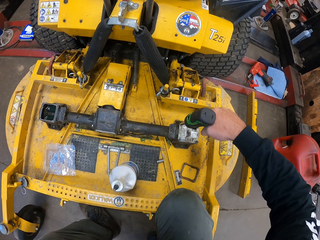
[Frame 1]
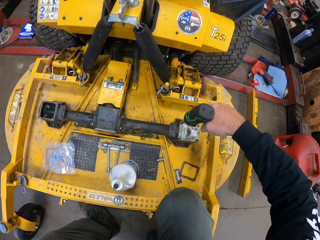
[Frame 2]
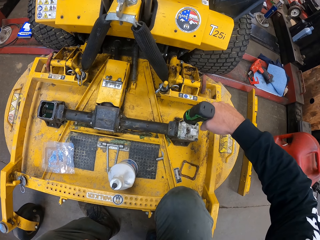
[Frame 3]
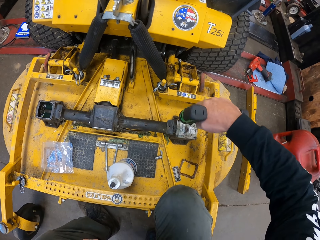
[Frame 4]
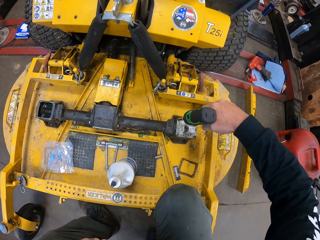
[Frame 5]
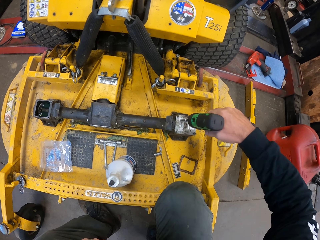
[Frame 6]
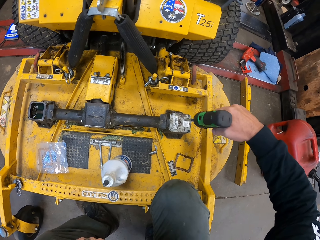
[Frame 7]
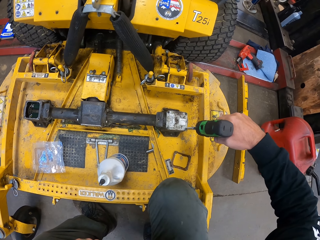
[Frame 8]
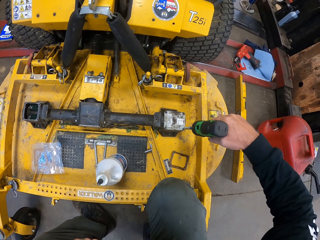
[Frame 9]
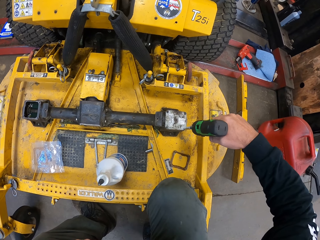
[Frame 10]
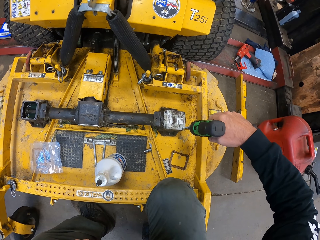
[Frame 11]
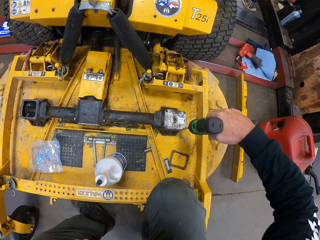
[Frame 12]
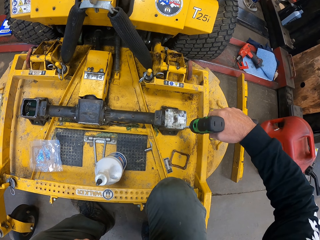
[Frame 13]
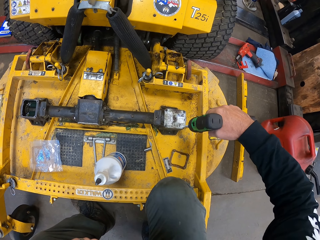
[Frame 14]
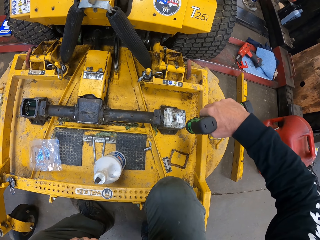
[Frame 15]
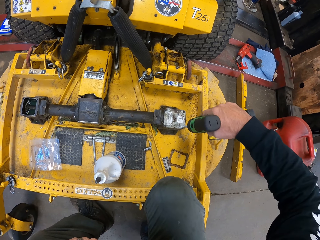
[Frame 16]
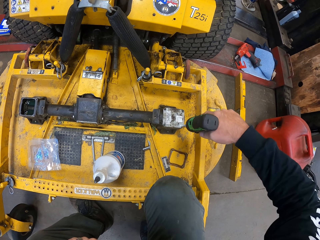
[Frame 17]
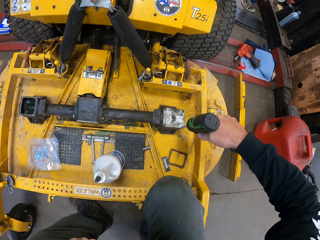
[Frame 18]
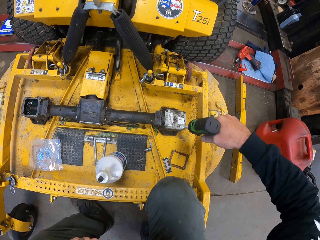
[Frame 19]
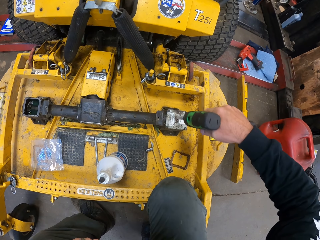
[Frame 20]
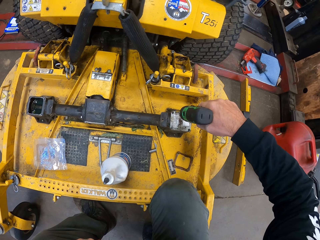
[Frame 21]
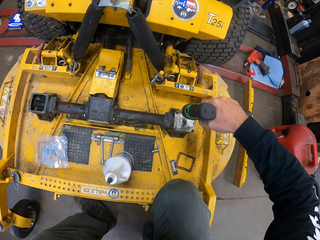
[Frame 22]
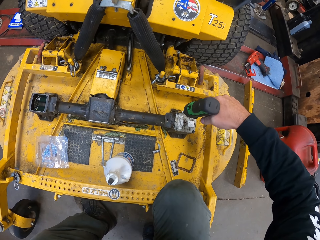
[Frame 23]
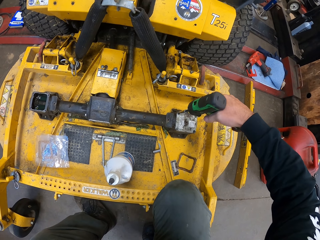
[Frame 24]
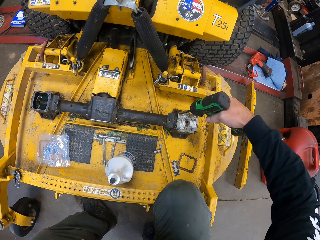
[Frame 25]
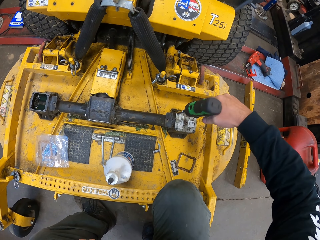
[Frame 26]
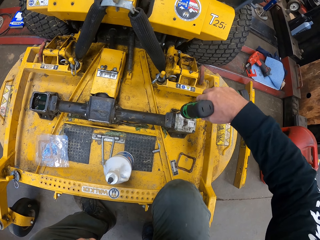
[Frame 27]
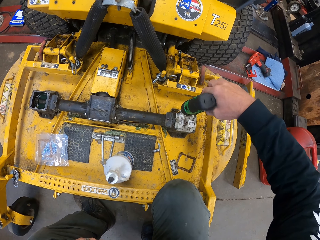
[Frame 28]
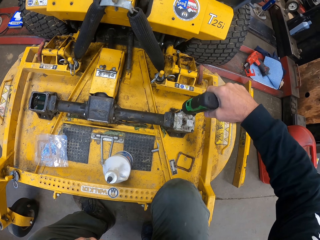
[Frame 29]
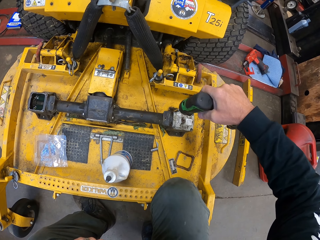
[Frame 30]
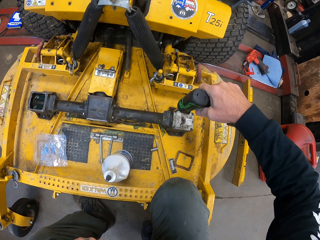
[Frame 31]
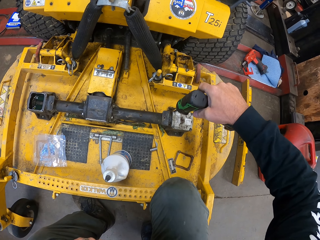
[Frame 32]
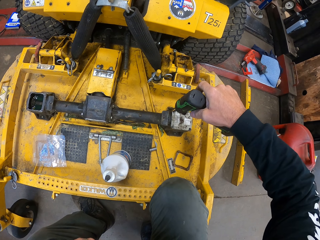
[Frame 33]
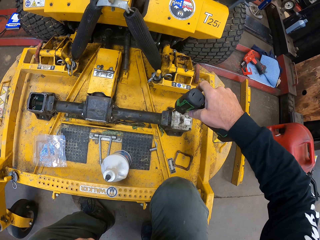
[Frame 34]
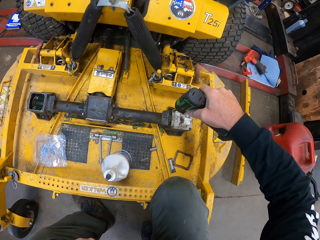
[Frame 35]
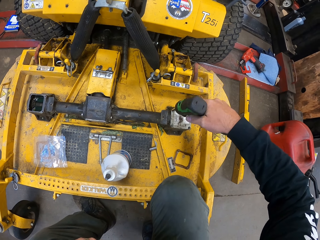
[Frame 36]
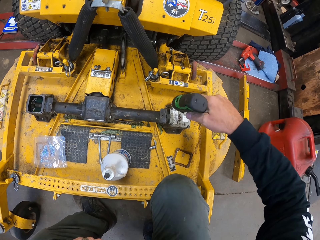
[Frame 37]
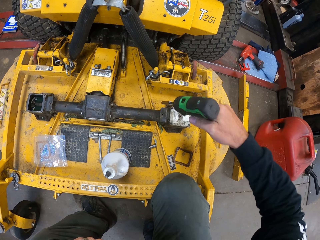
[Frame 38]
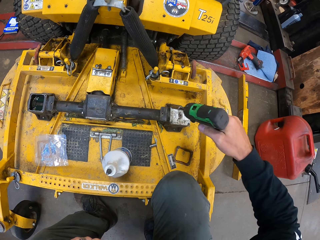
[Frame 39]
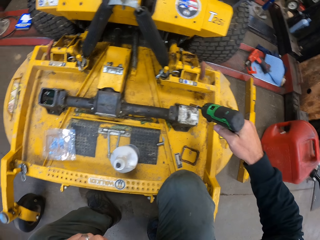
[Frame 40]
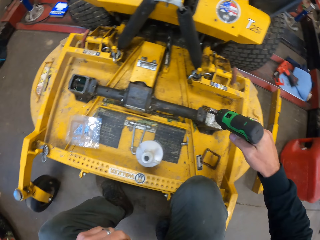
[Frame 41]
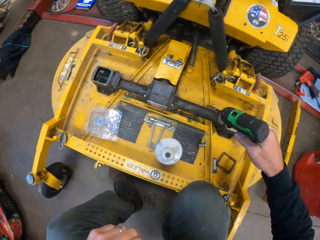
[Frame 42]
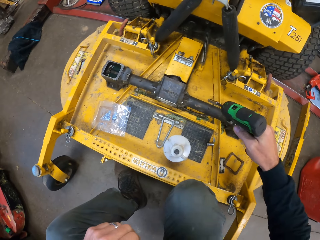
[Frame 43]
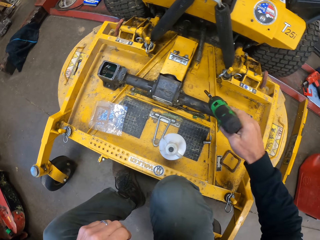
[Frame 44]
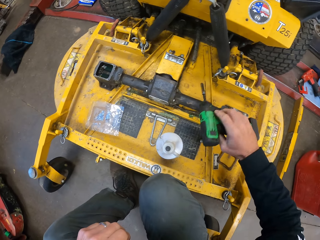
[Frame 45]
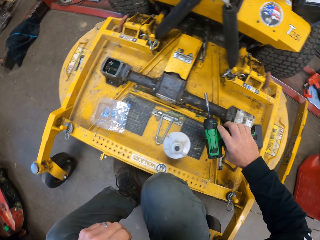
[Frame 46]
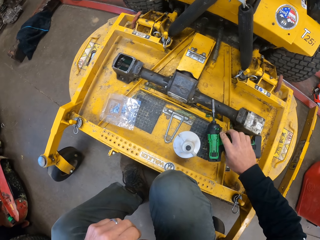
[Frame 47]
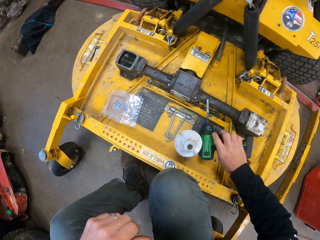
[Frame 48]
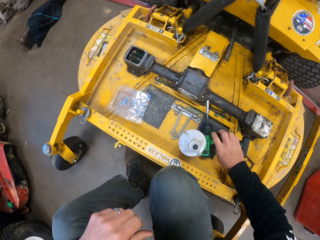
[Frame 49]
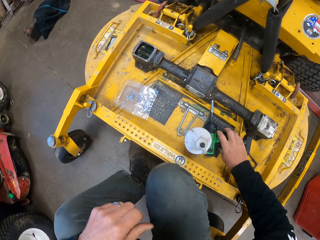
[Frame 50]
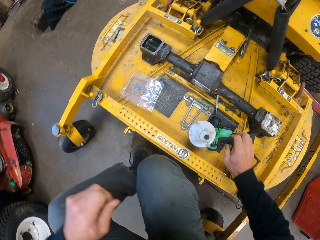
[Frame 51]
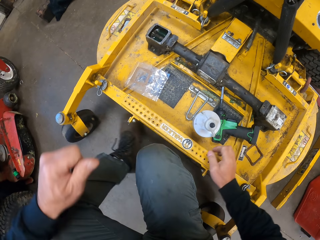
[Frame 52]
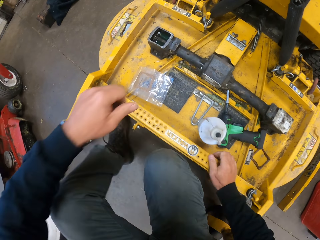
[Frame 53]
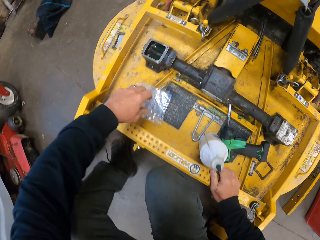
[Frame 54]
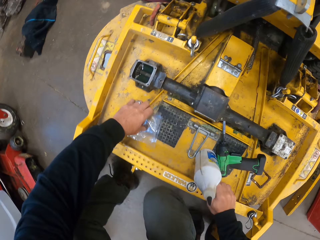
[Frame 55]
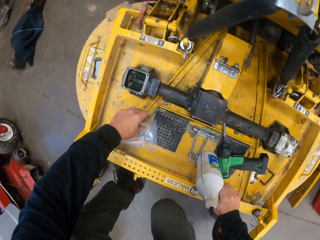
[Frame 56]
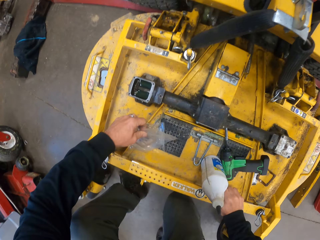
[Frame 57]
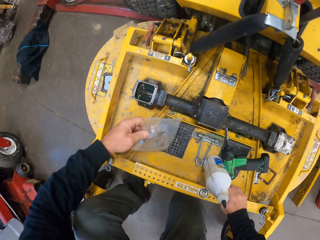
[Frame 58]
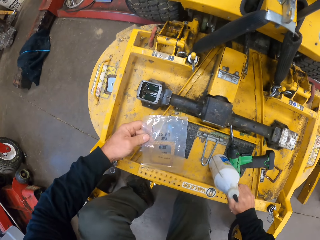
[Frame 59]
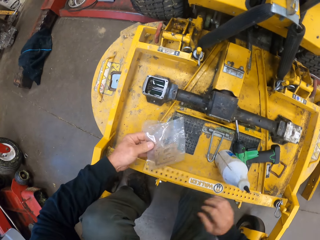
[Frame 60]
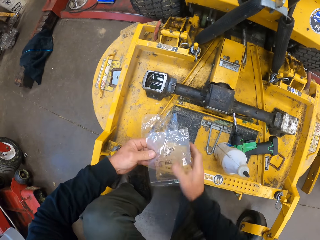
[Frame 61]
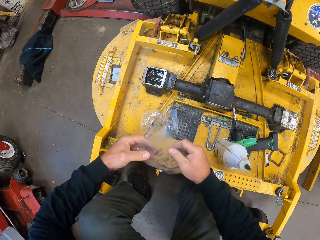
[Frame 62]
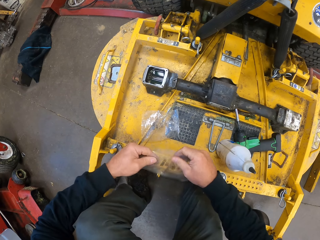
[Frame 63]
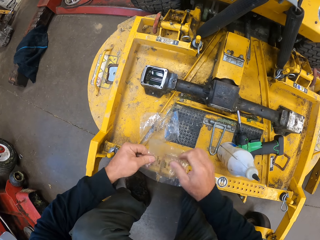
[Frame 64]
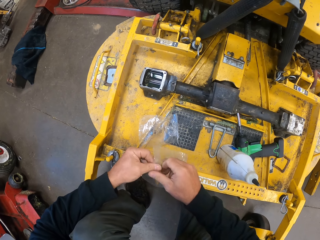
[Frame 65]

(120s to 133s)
The camera wearer drills a bolt in a lid repeatedly. They drop the screwdriver on the mower. They pick up a polythene bag.

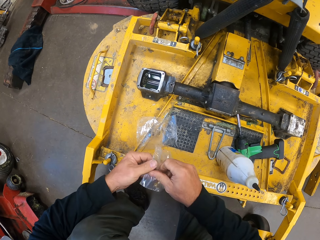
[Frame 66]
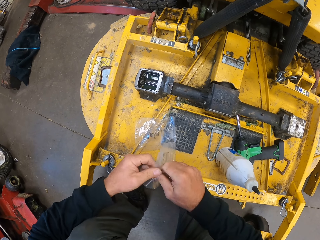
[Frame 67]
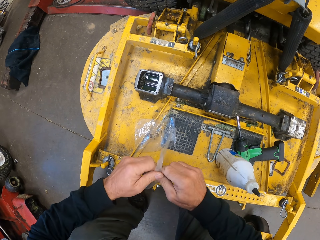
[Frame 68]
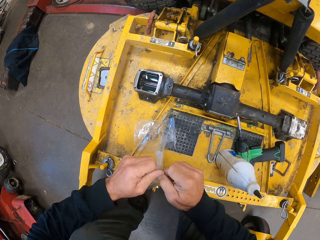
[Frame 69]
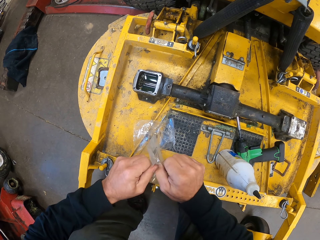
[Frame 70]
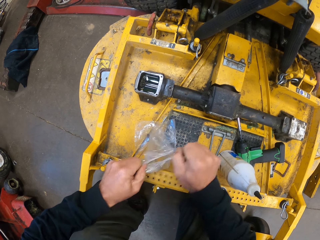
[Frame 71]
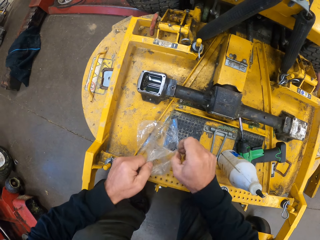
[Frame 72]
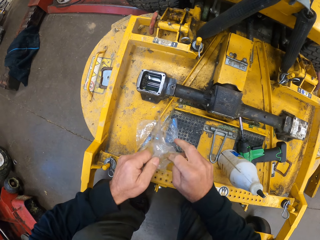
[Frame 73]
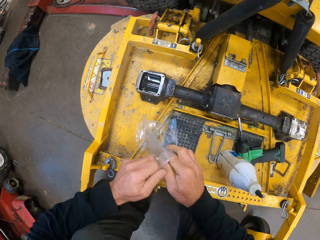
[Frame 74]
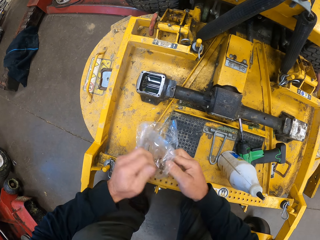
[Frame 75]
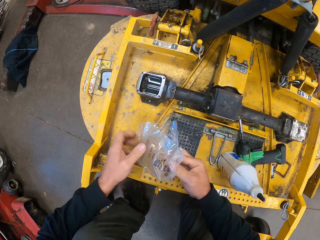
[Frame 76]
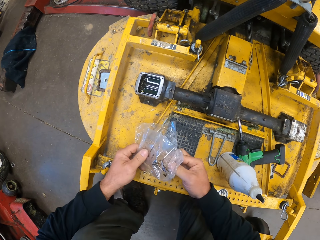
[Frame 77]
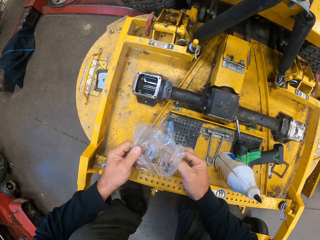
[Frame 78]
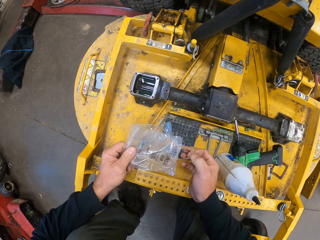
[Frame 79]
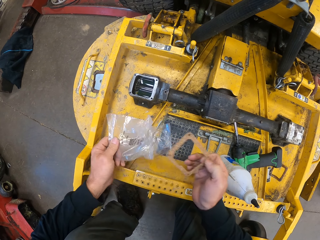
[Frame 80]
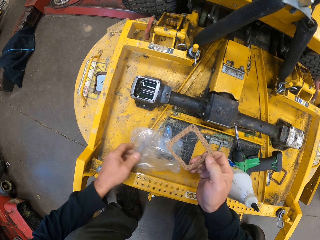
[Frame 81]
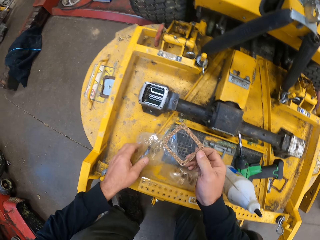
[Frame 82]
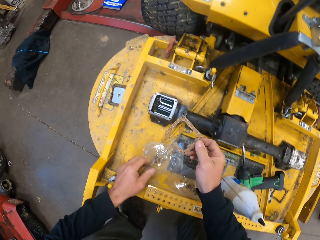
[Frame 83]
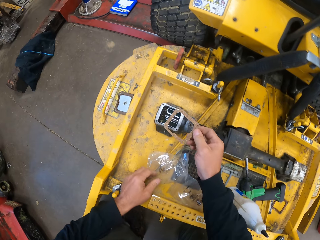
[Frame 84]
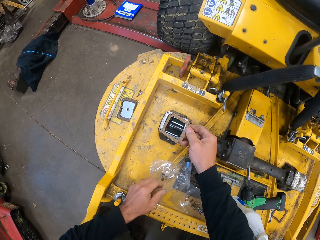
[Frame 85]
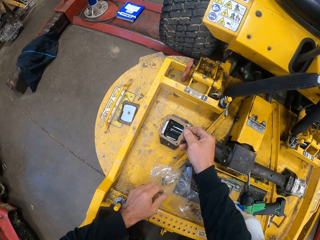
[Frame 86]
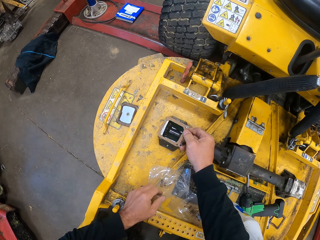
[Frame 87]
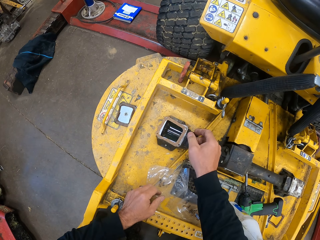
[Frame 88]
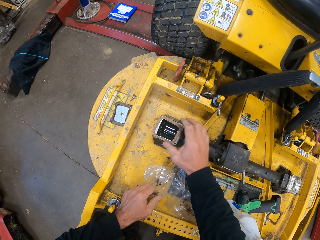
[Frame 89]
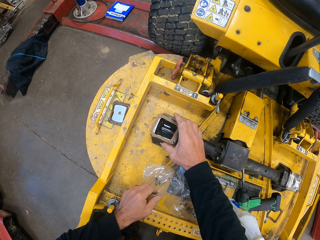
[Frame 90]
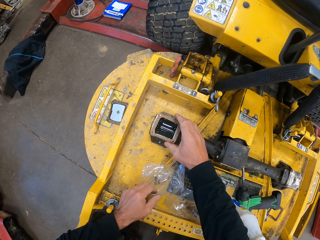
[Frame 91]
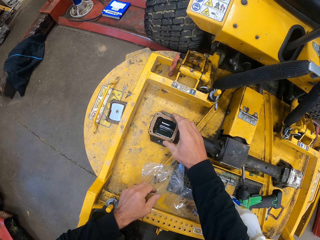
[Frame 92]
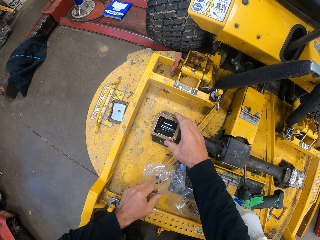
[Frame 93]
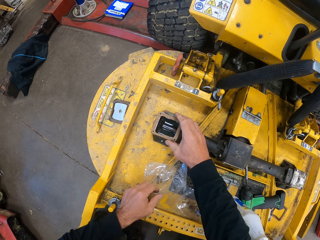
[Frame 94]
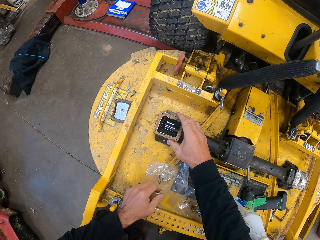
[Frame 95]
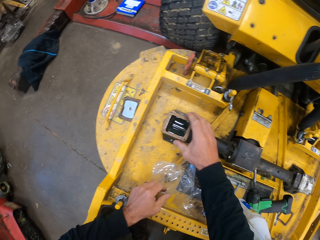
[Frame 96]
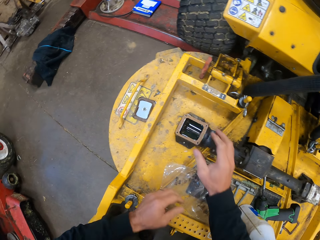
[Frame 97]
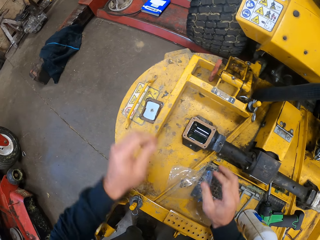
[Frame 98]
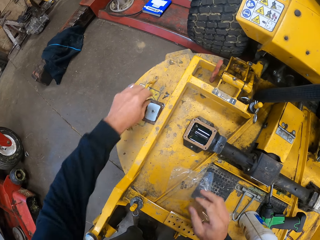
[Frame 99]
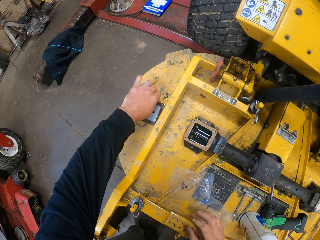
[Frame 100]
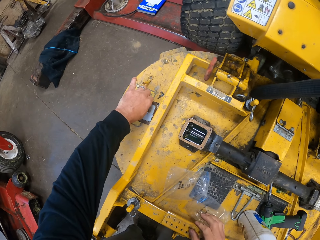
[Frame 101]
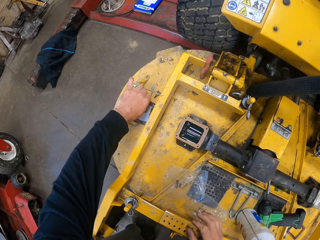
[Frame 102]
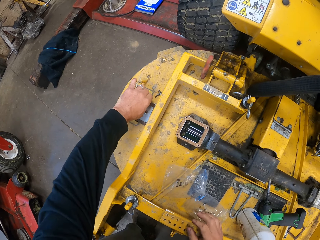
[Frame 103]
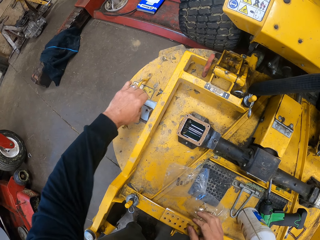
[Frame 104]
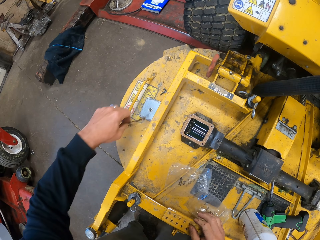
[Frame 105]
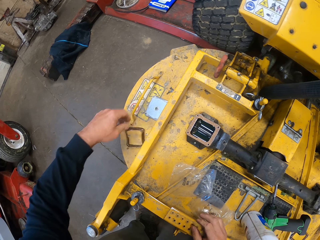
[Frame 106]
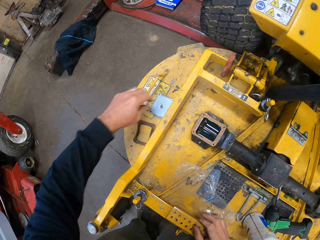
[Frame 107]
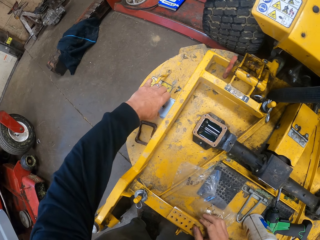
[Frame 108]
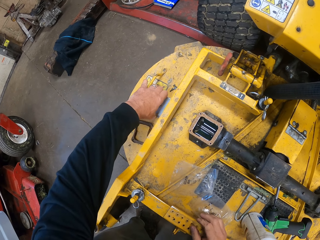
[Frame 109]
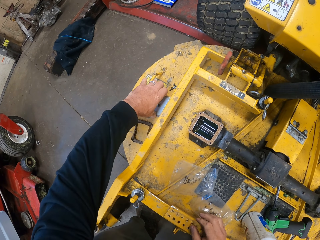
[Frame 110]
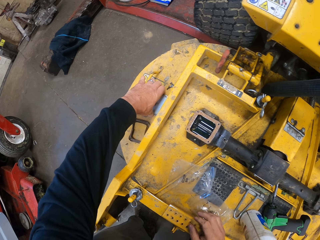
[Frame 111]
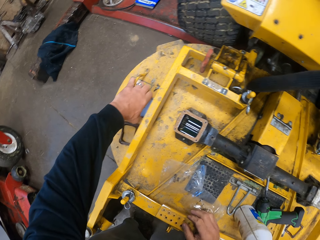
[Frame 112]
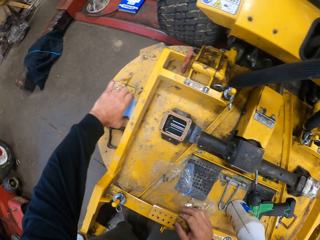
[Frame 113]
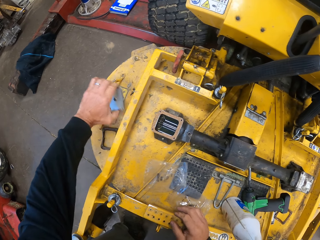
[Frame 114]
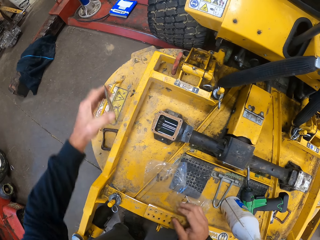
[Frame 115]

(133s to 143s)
The camera wearer tears a polythene bag. They pick a square shape disc plate on the panel. They remove a gasket from the polythene bag. They drop the polythene bag on a mower. They place the square shape disc plate on the panel. They put the gasket on the mower. They move the gasket. They pick the panel plate. They pick the gasket and drop the gasket on the mower.
